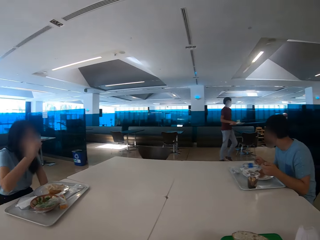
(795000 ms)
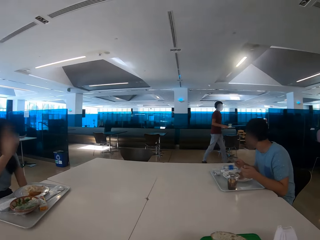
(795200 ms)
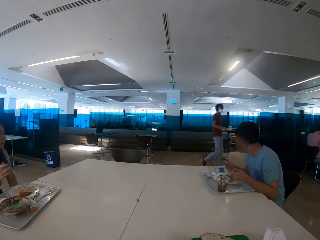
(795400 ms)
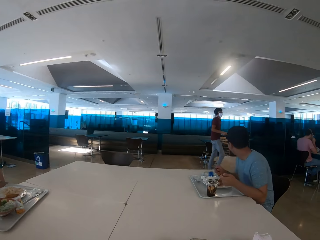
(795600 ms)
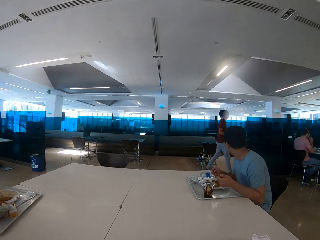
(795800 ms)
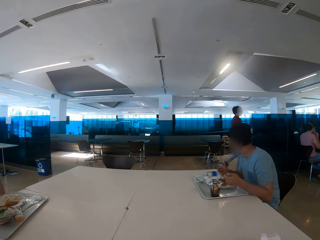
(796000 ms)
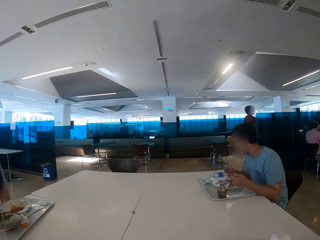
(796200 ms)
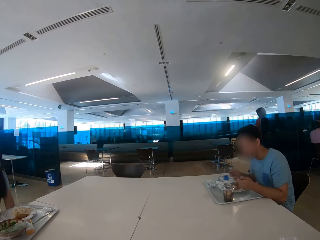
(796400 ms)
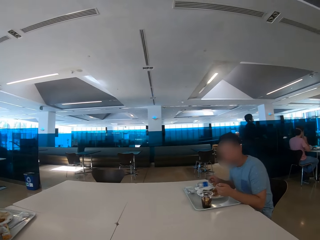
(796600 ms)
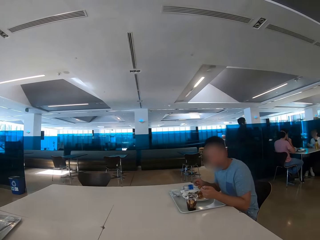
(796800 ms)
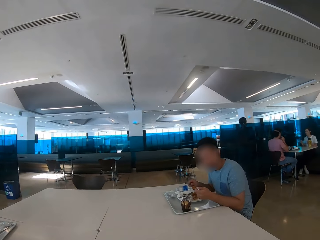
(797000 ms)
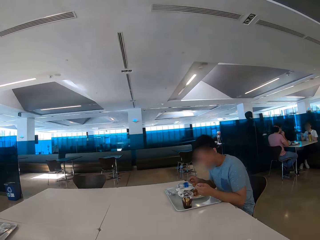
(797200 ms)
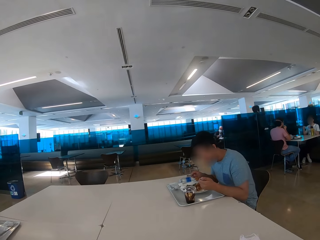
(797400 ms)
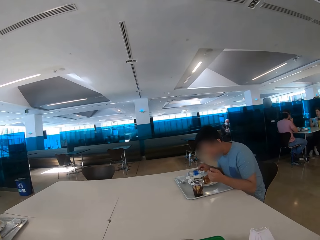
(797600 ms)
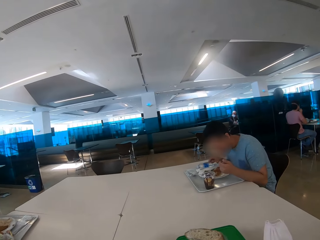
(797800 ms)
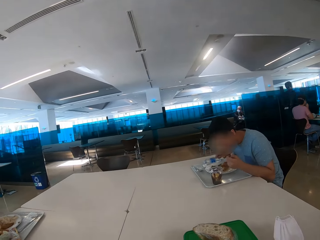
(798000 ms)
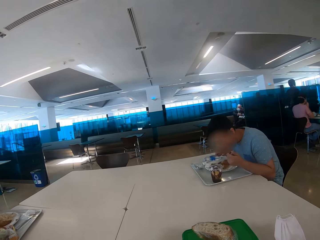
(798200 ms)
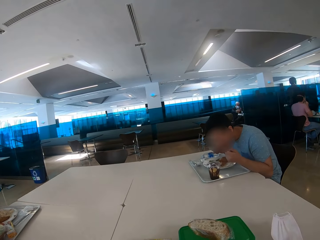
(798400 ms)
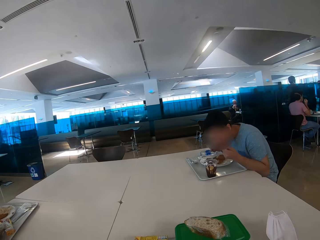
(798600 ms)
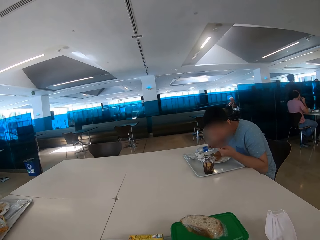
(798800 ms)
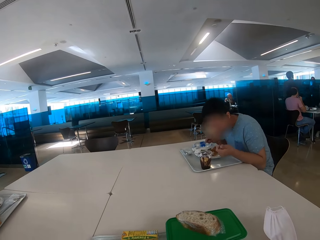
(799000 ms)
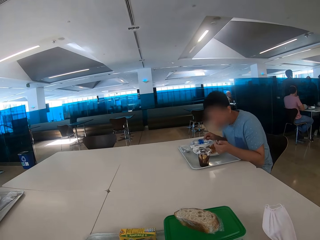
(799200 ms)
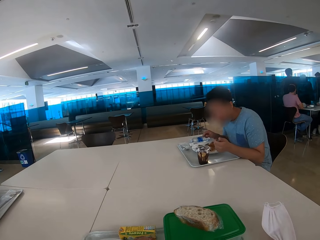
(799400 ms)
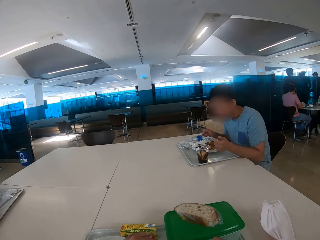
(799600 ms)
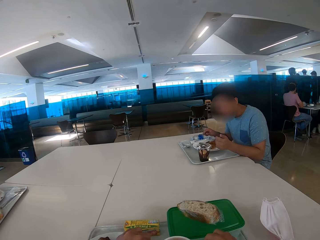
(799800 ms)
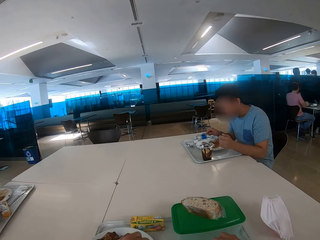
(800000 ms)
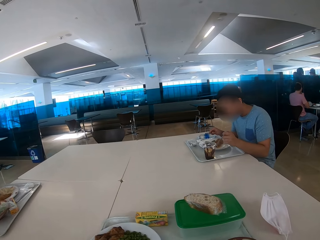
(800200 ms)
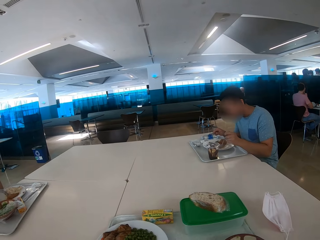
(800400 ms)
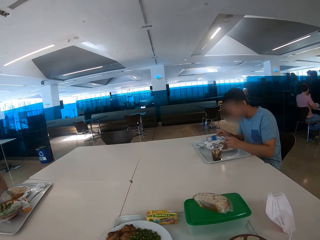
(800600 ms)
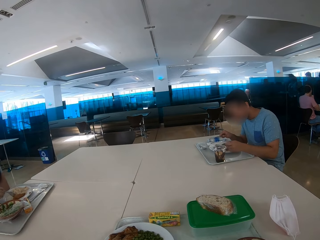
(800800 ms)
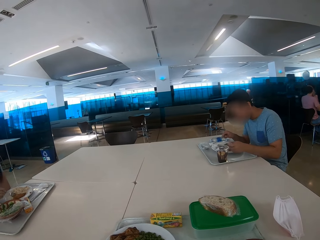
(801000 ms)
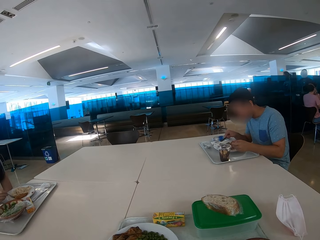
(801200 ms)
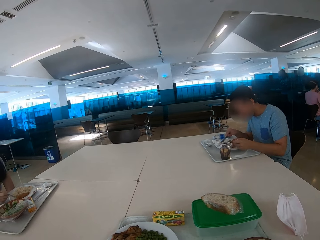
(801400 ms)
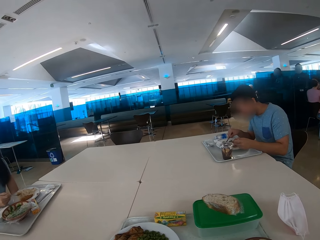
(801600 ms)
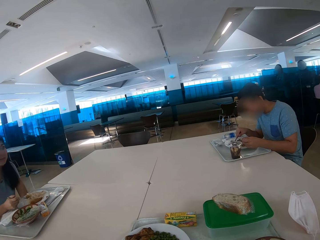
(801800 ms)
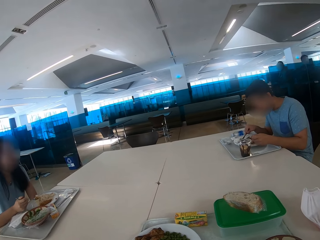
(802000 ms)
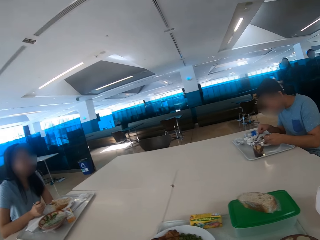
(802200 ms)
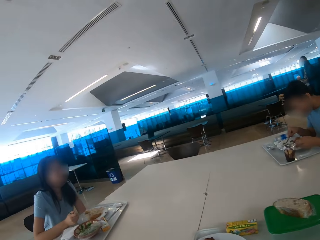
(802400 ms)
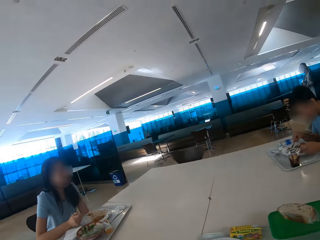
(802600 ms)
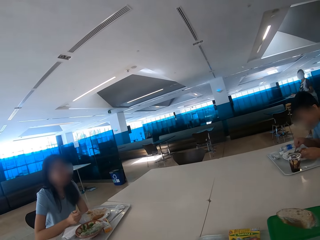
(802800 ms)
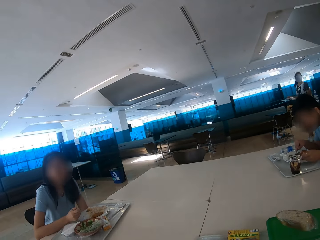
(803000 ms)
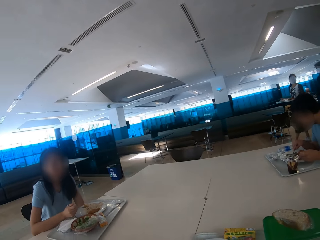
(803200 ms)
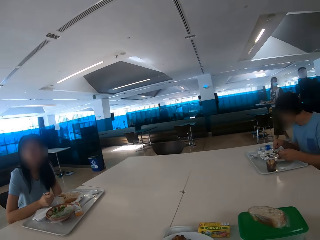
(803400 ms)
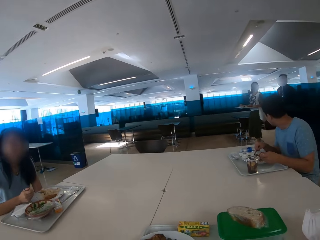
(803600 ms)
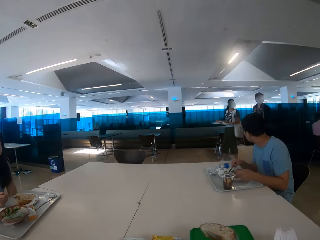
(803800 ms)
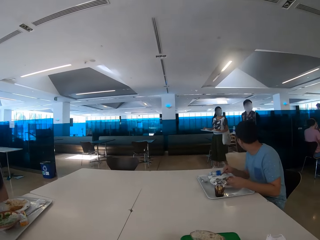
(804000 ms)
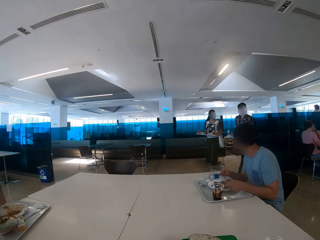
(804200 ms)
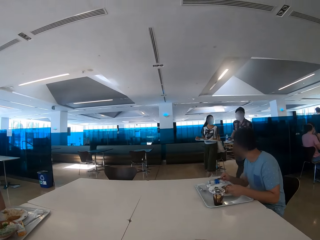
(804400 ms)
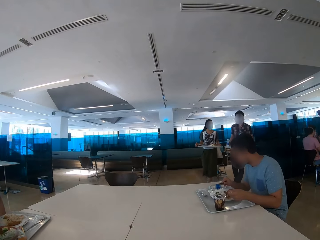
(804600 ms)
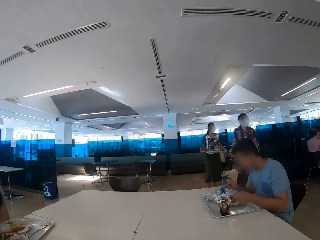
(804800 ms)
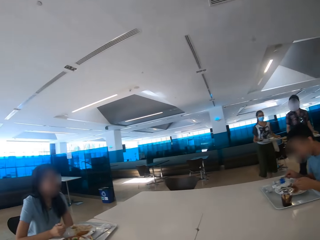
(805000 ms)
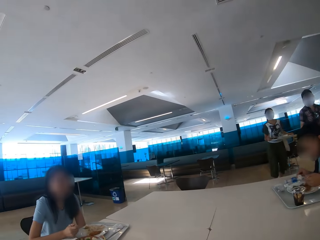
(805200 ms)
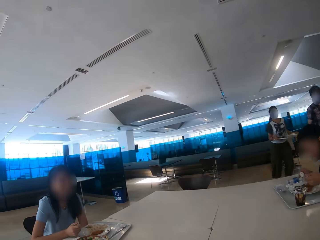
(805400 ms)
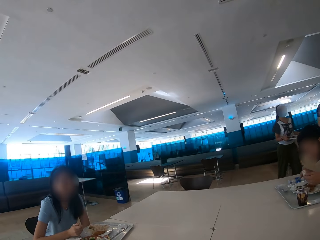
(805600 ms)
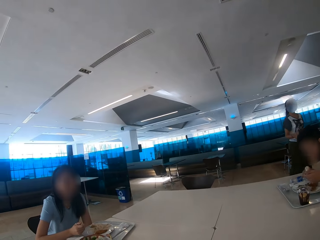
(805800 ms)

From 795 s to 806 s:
The camera wearer looks around the restaurant. A man eats some food with a spoon. The camera wearer looks at a woman.

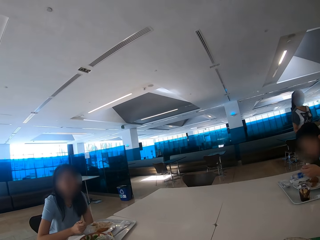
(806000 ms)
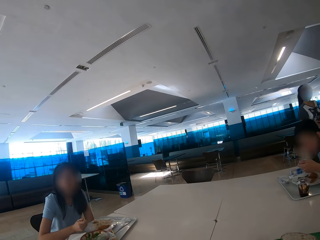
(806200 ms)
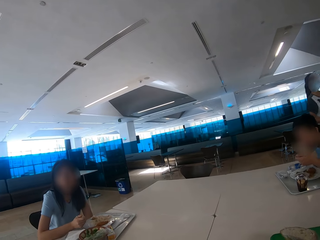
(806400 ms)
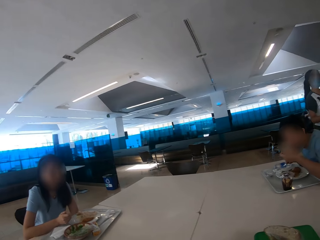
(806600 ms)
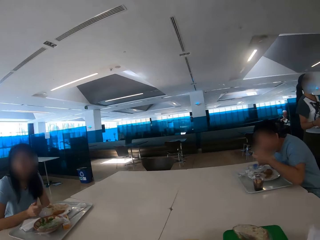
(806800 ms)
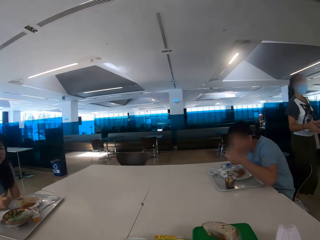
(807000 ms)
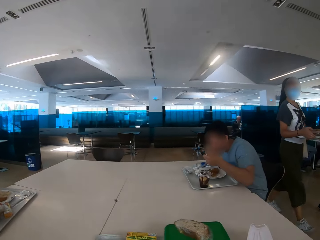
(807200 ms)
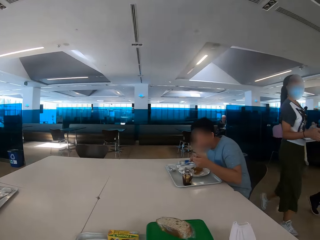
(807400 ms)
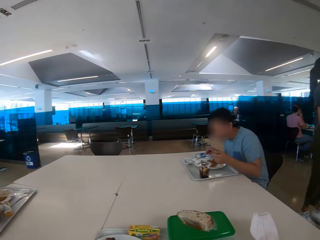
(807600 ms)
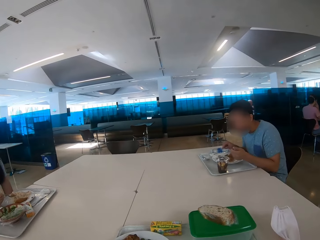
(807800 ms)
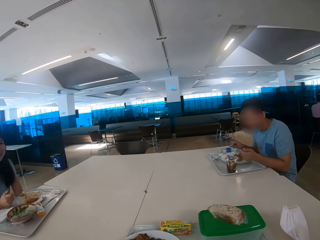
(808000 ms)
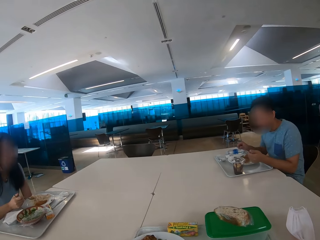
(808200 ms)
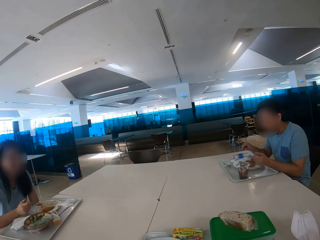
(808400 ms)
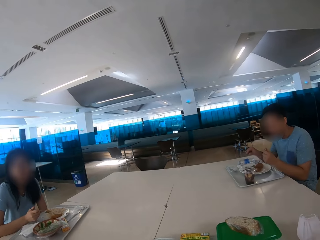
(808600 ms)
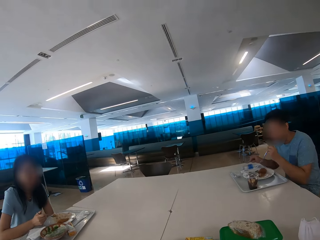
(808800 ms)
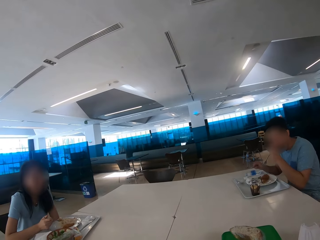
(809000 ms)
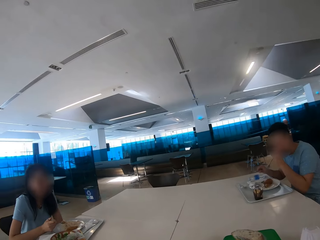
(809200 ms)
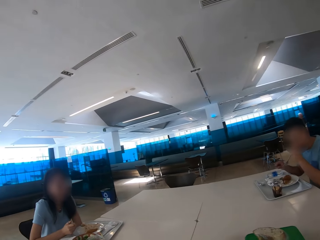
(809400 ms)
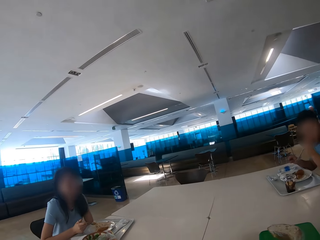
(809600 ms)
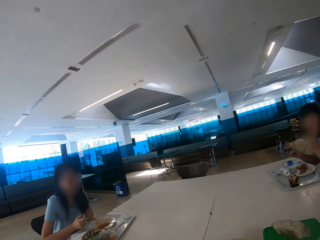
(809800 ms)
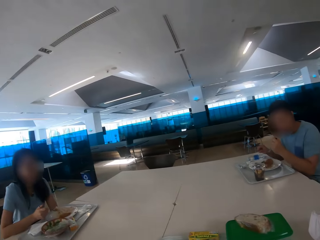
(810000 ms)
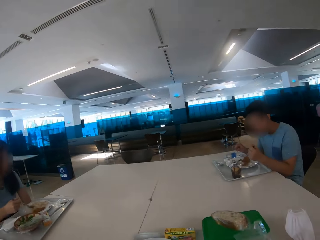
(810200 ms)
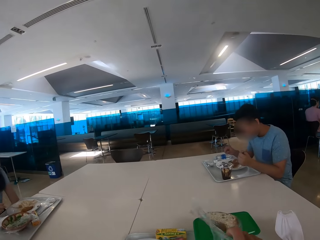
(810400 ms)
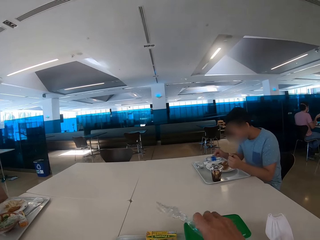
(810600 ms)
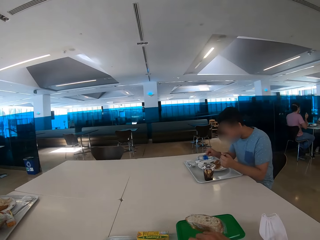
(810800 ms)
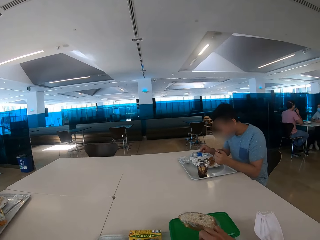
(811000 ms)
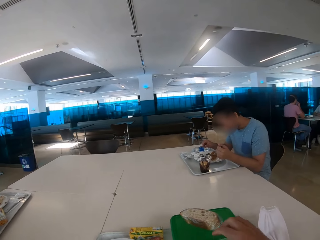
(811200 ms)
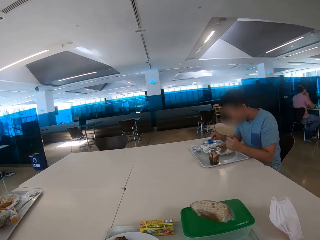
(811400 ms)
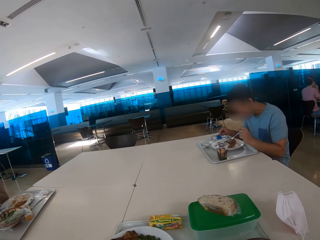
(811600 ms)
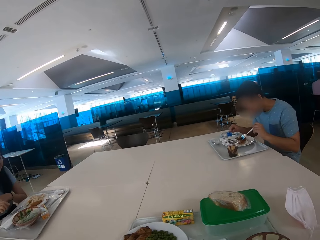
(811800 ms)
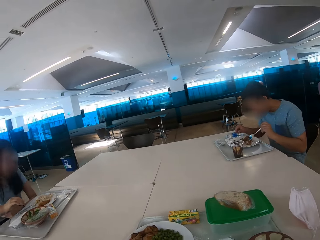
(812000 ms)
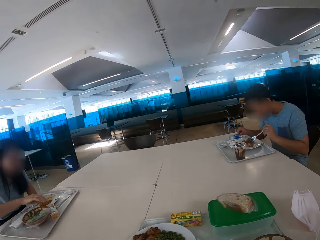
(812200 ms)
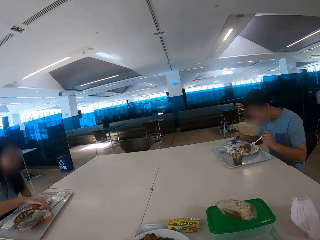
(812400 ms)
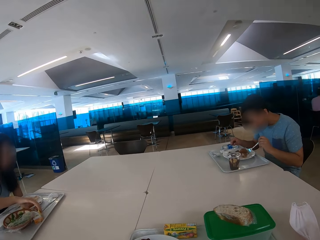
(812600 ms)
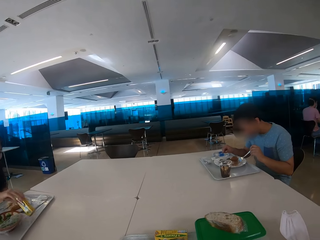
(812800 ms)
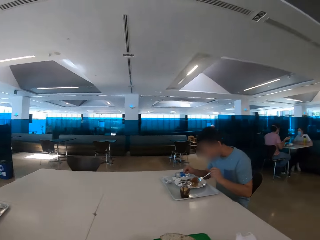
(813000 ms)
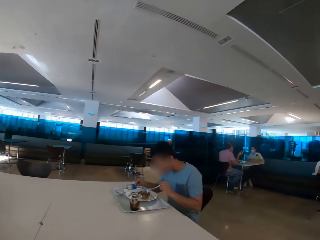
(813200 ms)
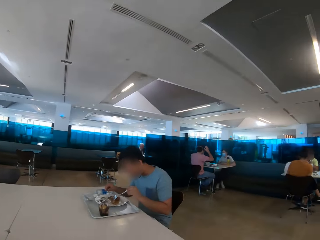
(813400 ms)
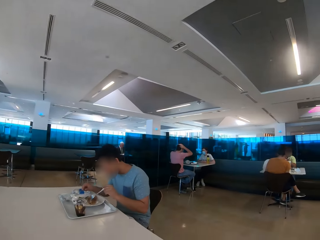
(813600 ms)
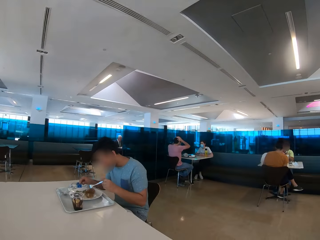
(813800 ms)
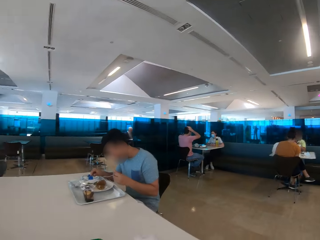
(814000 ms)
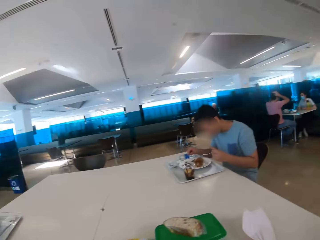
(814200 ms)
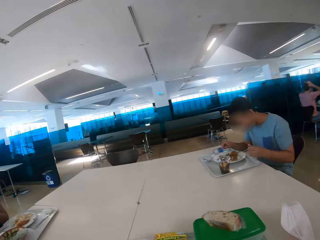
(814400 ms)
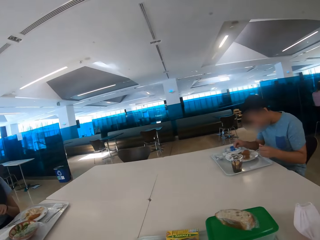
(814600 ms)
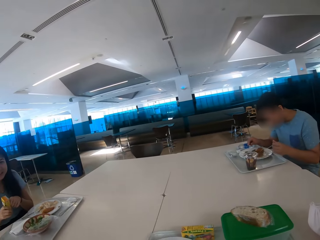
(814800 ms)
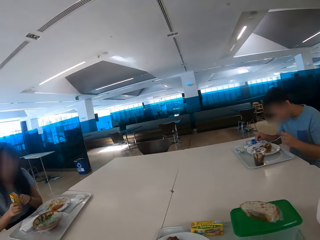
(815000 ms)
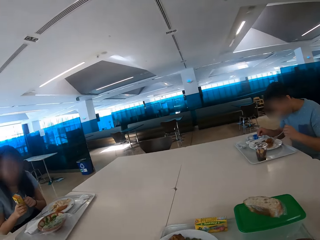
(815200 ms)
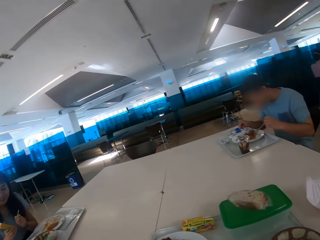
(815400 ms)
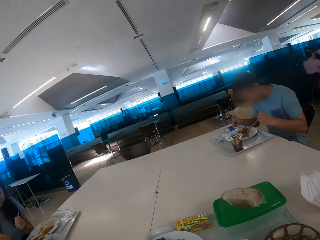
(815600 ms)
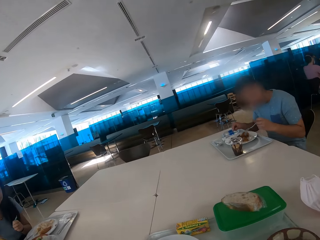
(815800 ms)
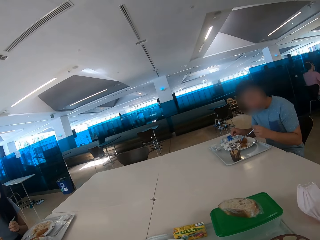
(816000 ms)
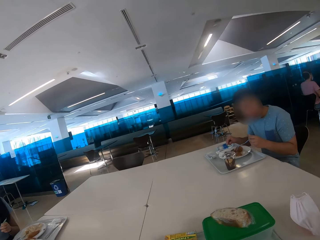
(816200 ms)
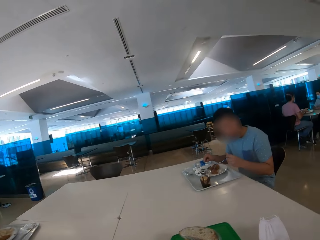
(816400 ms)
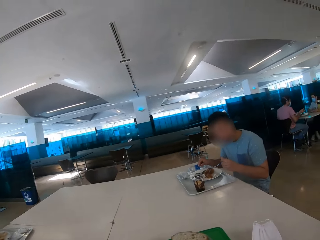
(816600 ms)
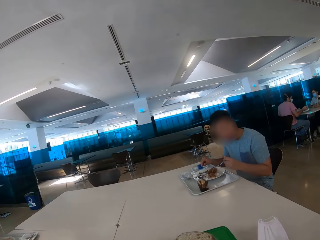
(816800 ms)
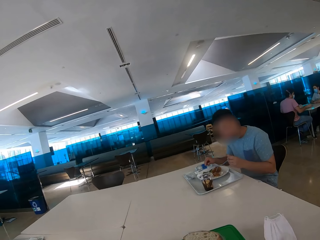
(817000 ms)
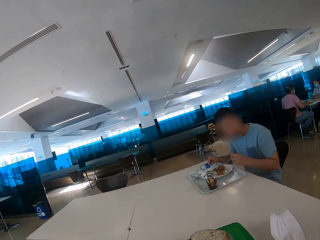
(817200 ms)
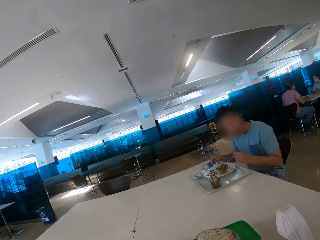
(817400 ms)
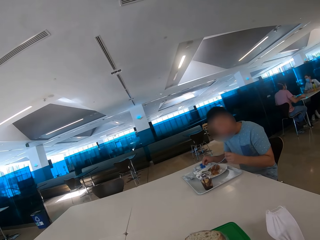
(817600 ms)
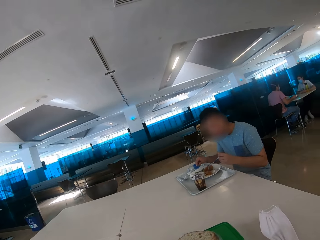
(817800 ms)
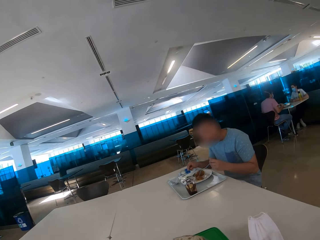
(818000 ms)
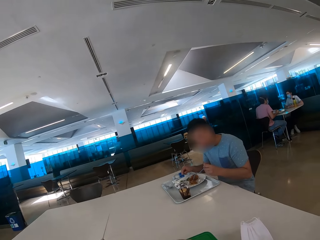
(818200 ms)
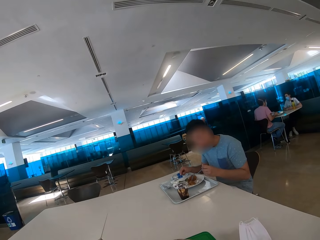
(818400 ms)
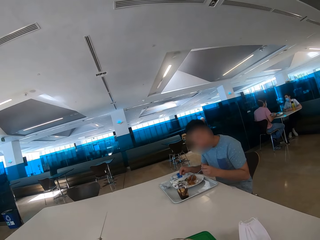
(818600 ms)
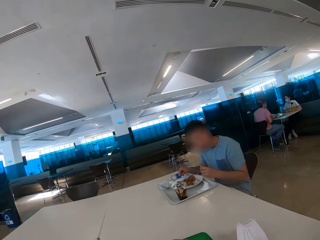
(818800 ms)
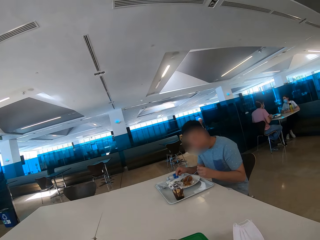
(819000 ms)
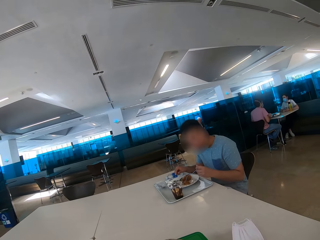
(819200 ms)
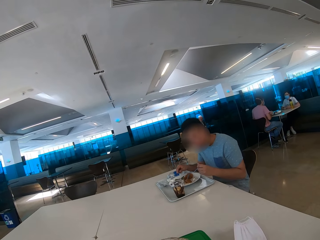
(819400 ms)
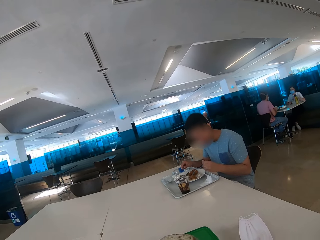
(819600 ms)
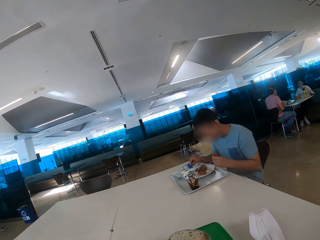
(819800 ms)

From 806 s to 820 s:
The camera wearer looks around. A woman looks at the camera wearer. The camera wearer looks at a man and eats some food. A person picks up a spoon from the tray. The camera wearer looks around the restaurant. The man looks at the camera wearer.
